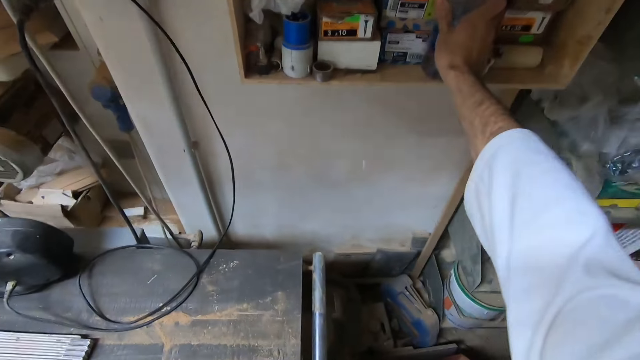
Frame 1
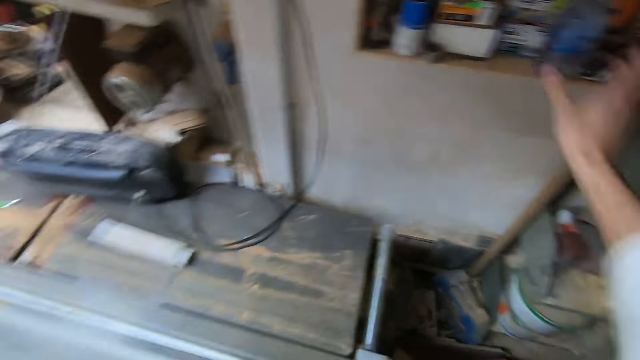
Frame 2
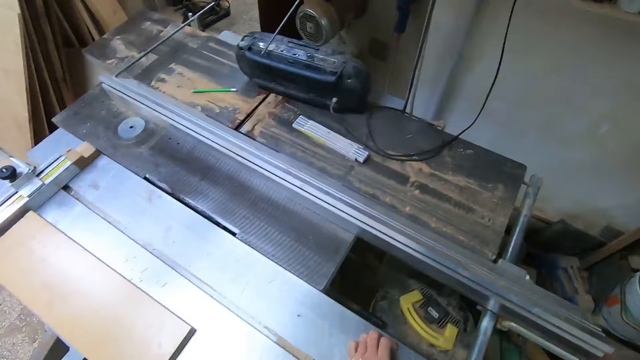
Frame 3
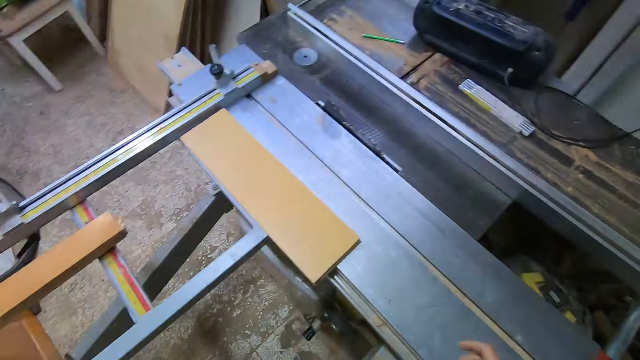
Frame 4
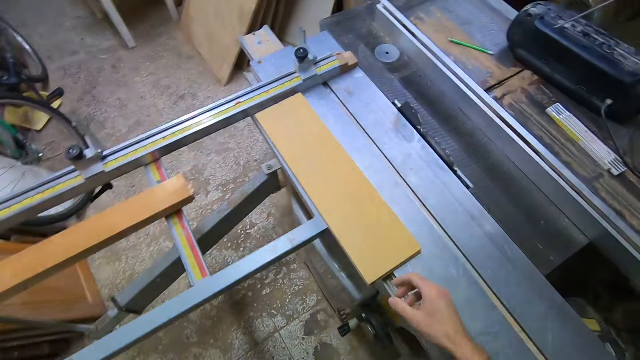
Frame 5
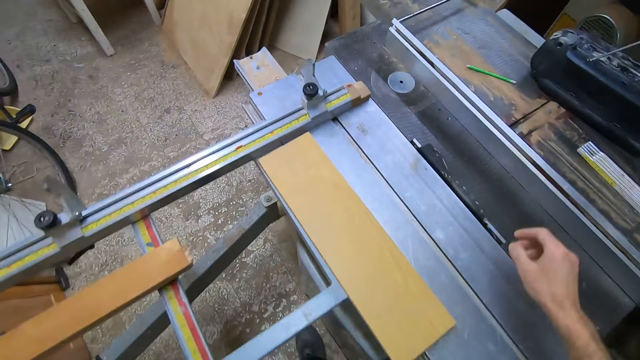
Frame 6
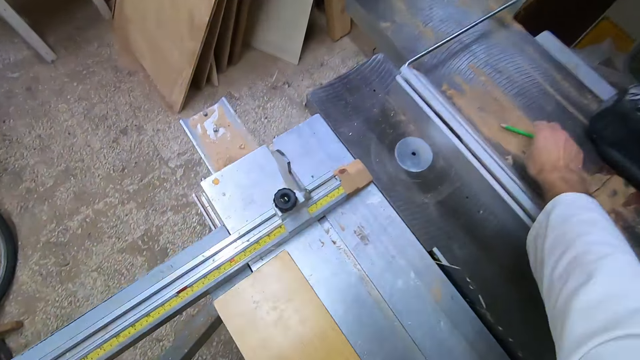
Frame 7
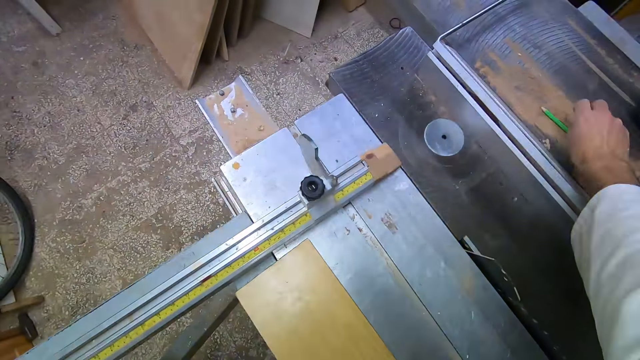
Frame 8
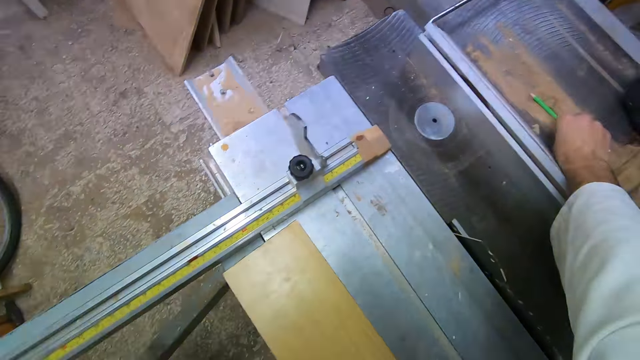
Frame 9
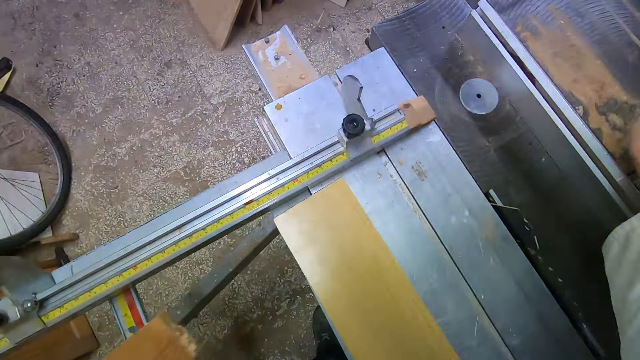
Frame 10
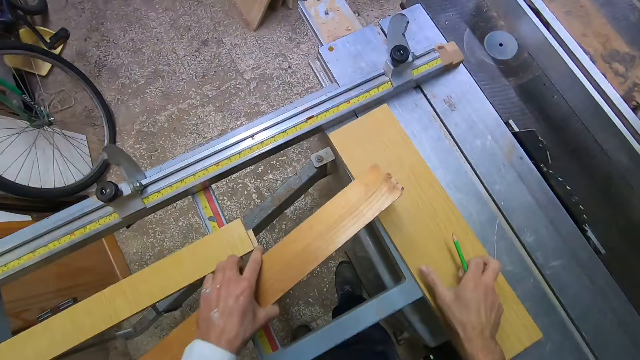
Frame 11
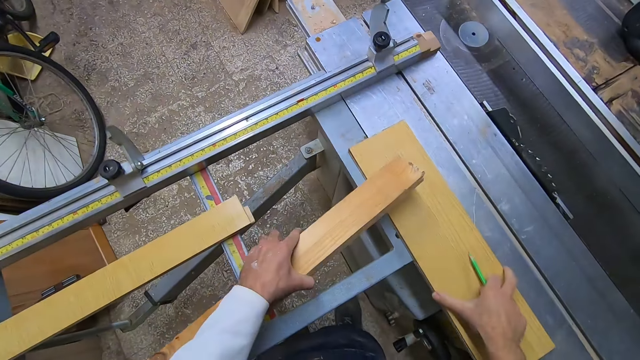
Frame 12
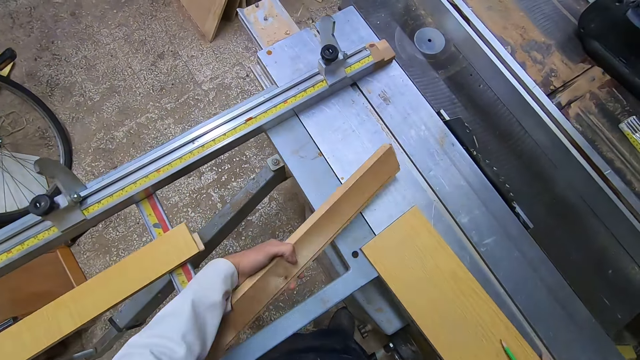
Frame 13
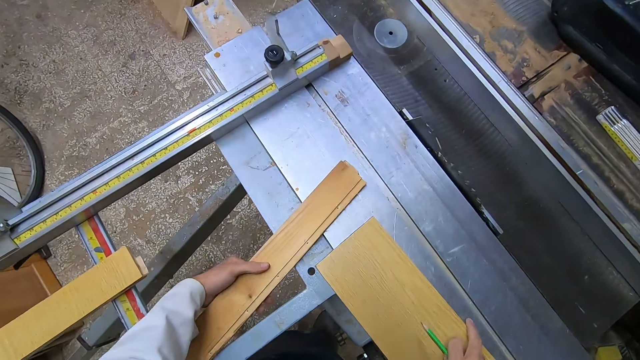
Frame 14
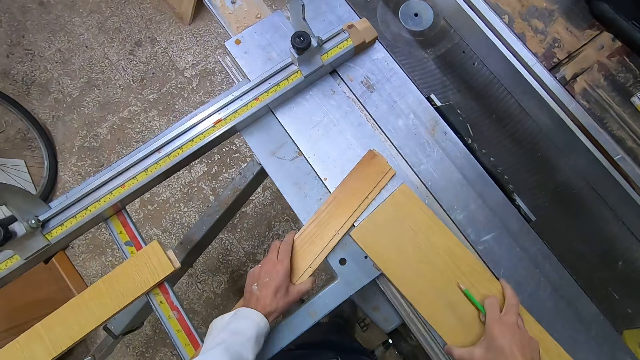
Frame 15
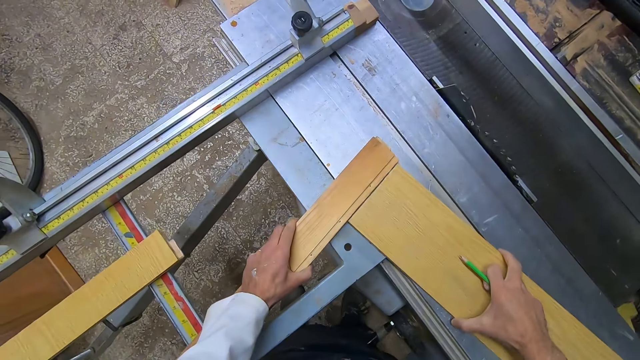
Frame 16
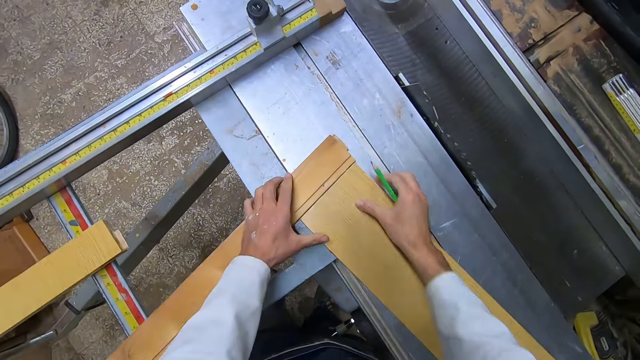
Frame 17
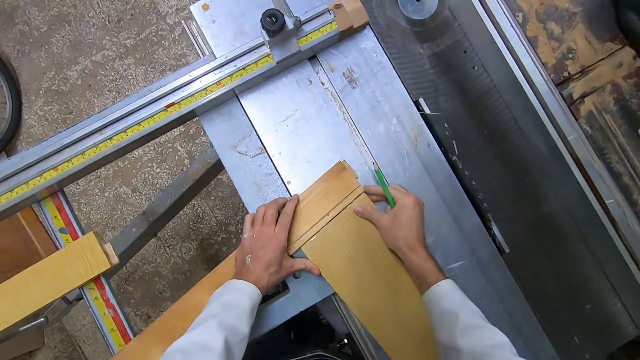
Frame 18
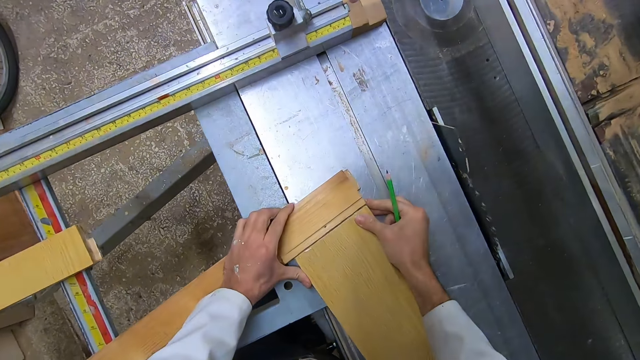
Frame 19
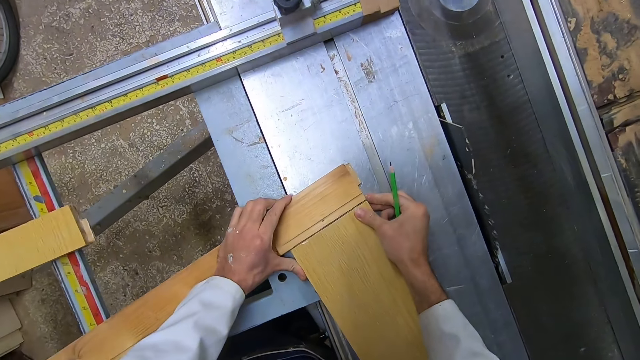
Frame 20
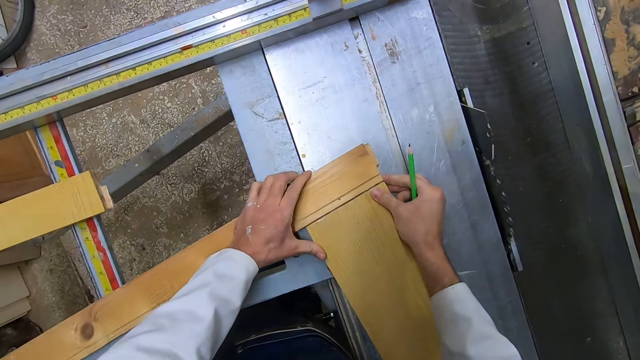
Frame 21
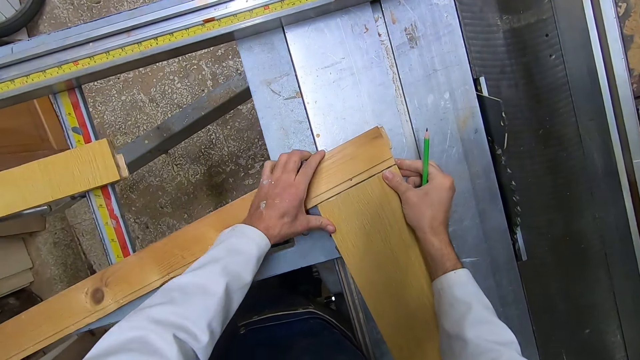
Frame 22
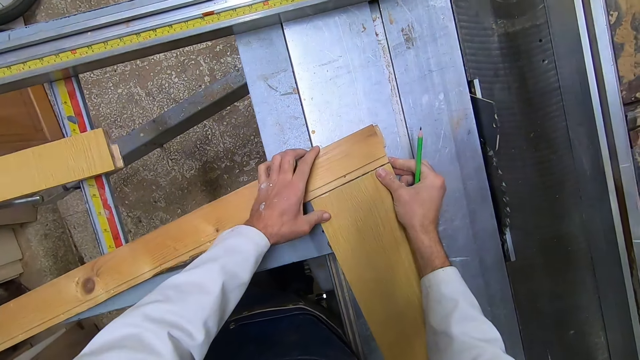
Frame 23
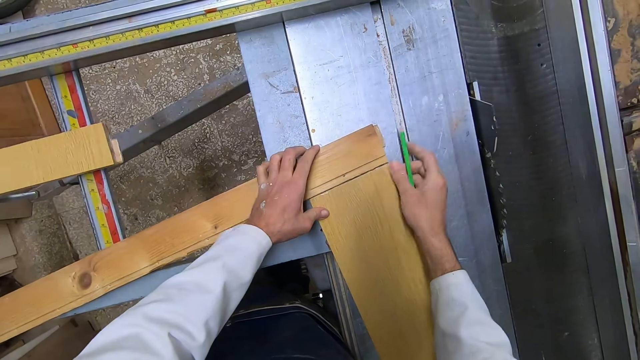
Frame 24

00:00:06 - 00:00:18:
The camera wearer puts the bottle on a shelf. They walk around. They pick up a pencil from the table. They connect two woods. They arrange the woods on the cutting table. They align the edges of the woods.

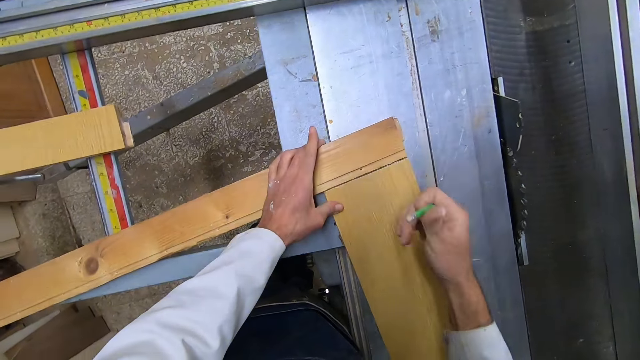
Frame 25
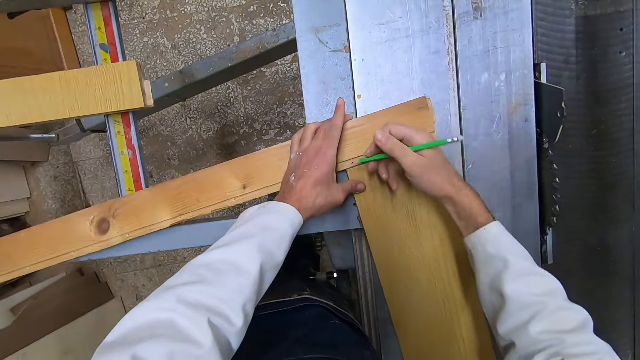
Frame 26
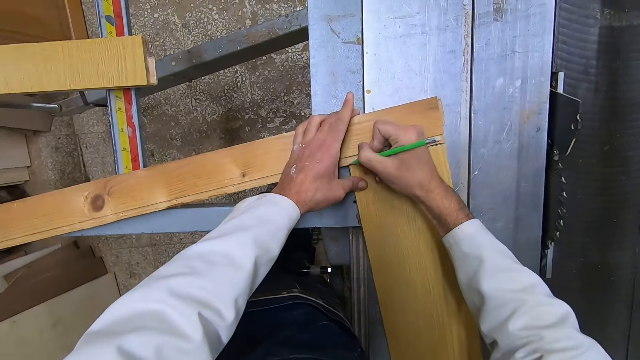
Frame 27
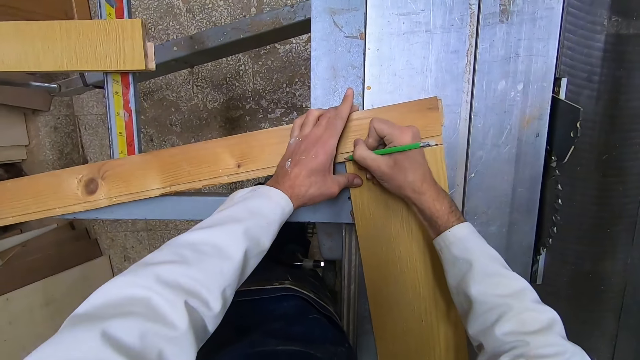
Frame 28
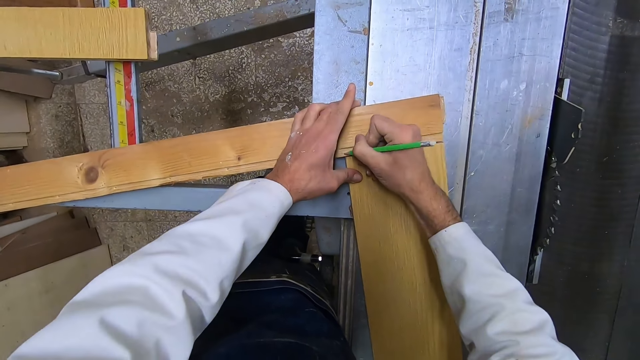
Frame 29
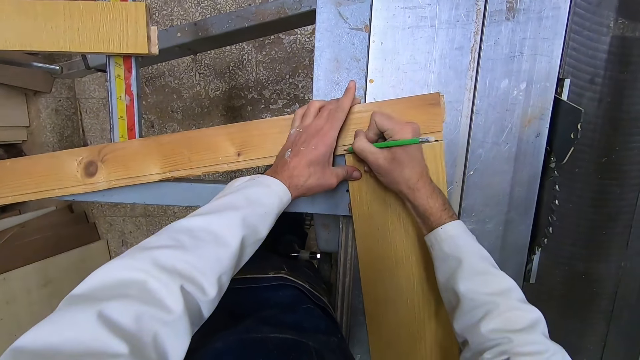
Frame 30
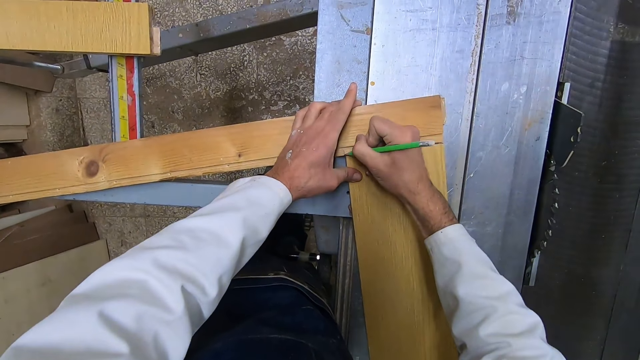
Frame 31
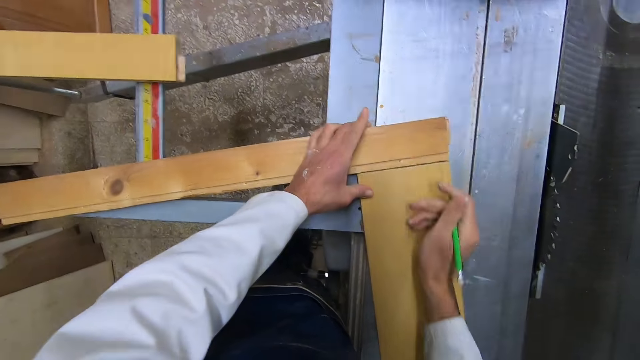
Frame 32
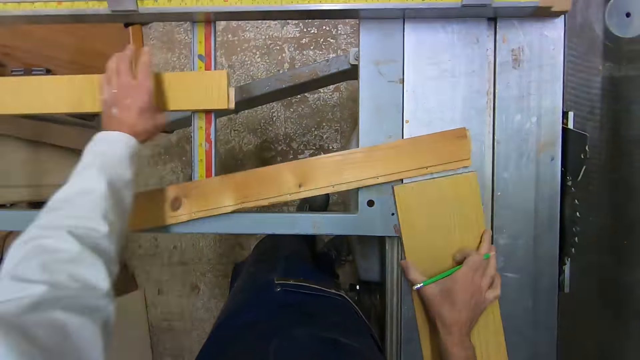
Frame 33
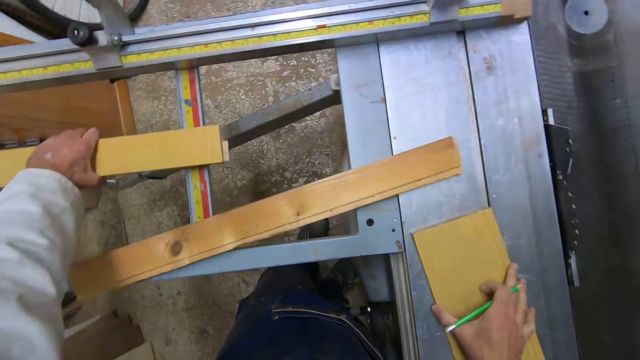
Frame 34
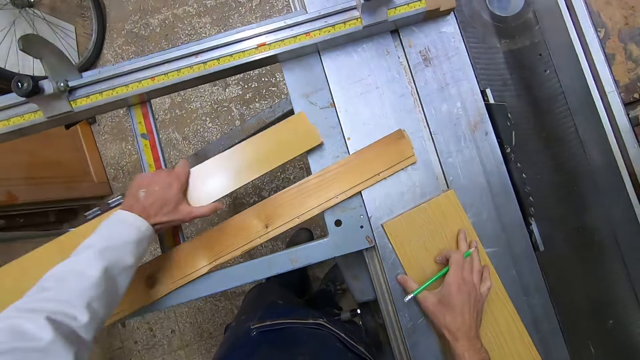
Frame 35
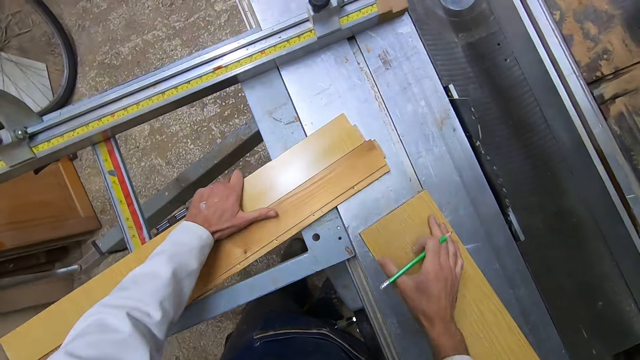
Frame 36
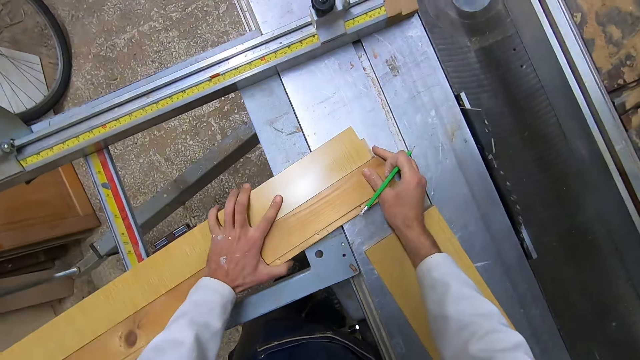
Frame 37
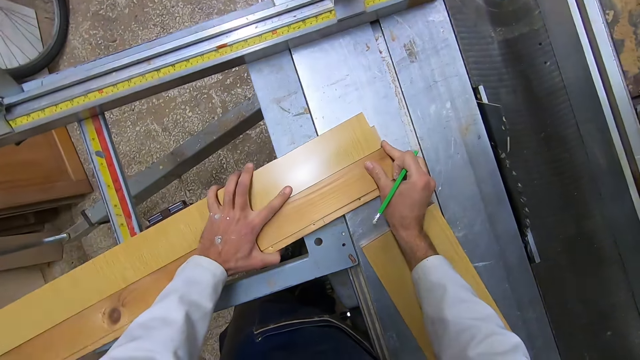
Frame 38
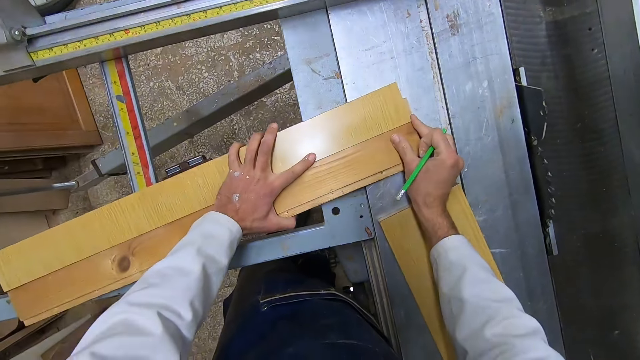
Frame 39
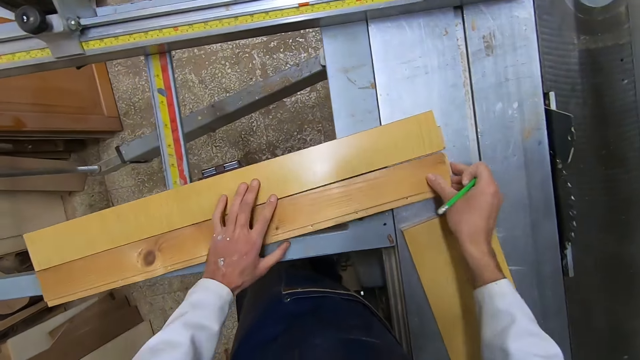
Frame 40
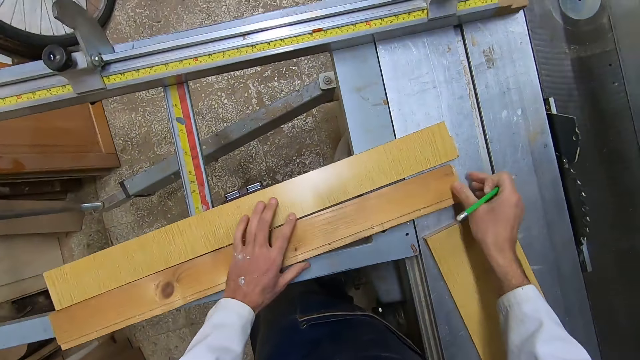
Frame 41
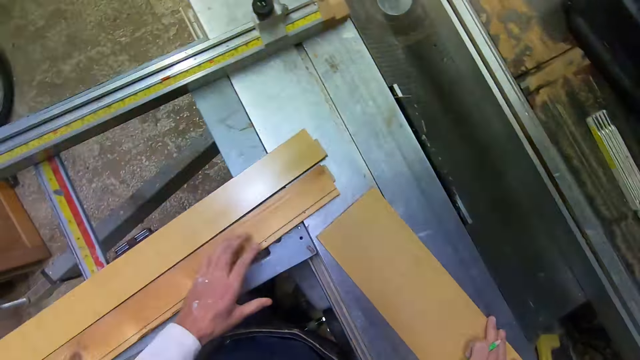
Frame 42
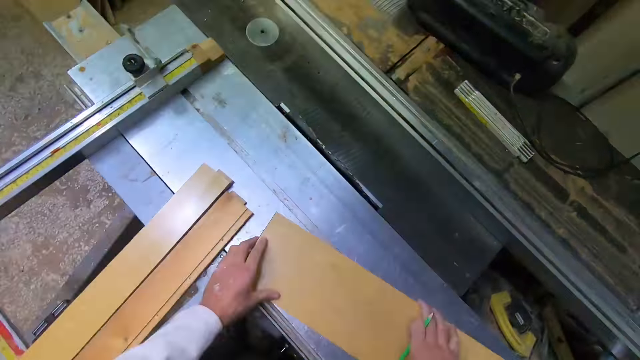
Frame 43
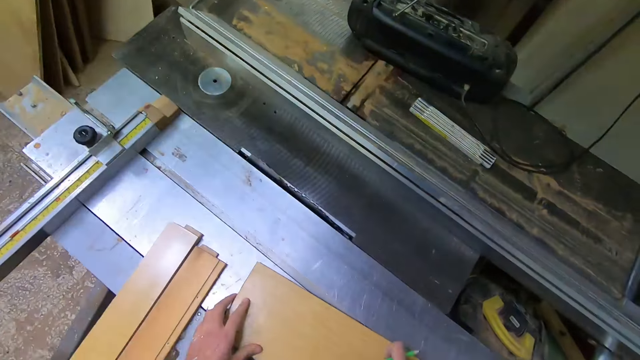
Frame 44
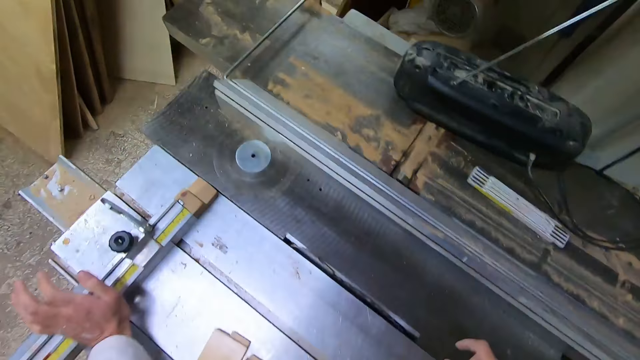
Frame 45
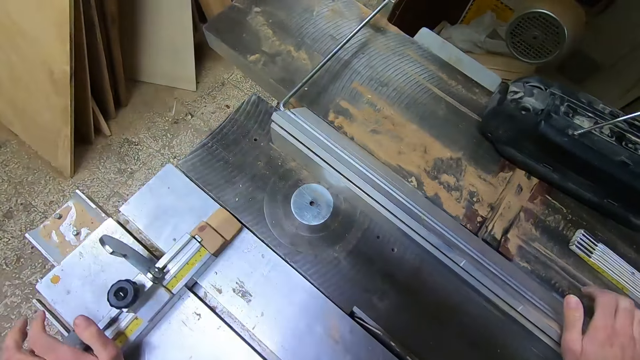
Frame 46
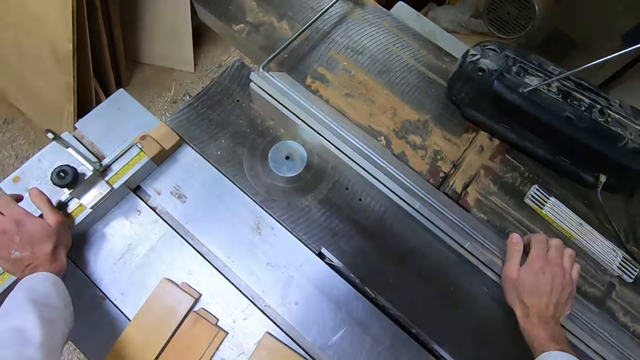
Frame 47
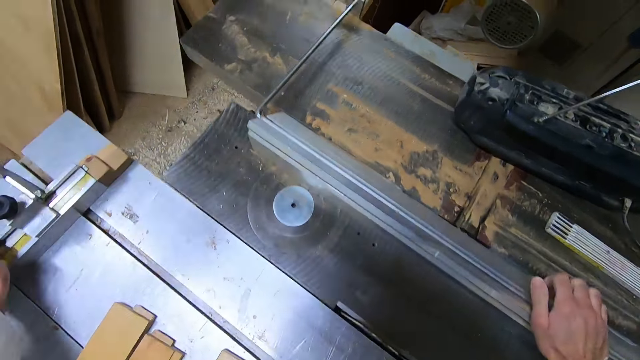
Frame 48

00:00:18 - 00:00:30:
The camera wearer marks one of the woods with a pencil. They pick another wood from the table. They remove the unmarked wood from the marked wood. They connect the marked wood with another wood. They align the woods. They hold the other woods. They move the machine forward.
